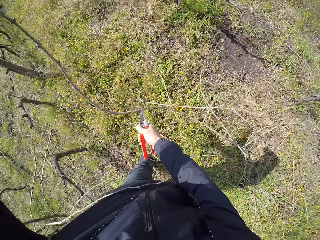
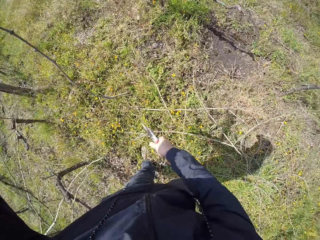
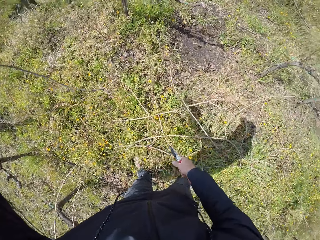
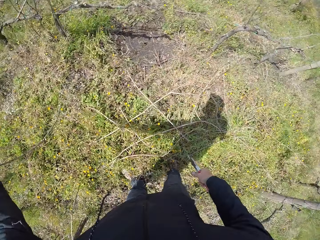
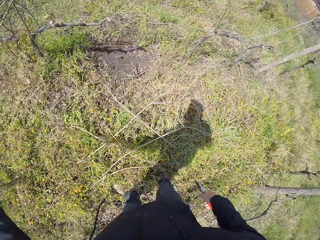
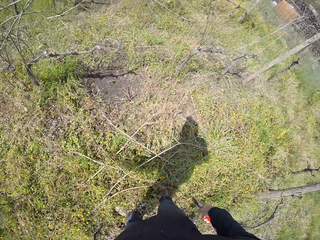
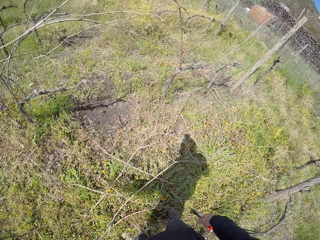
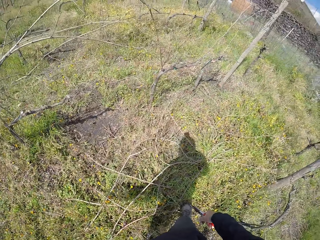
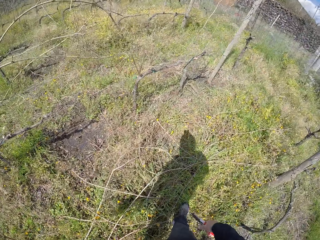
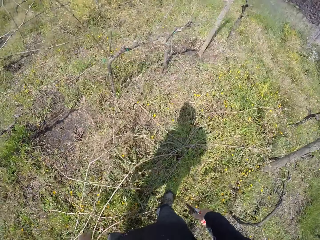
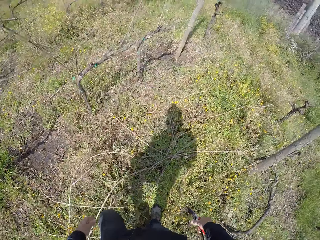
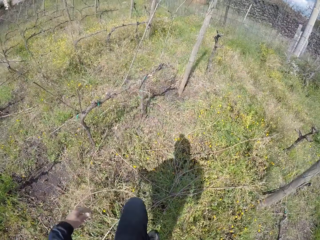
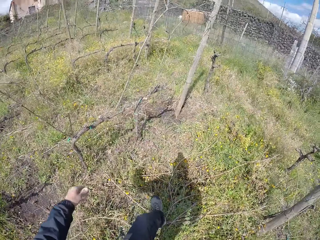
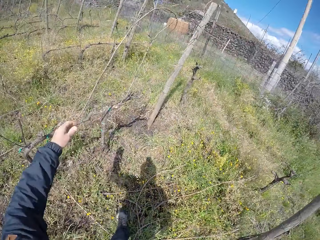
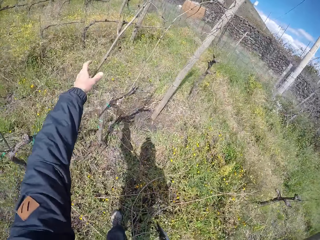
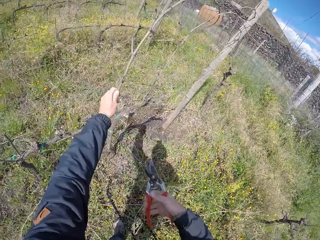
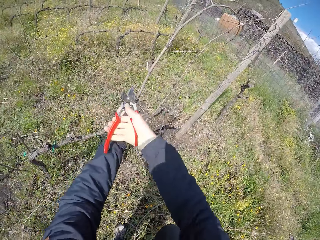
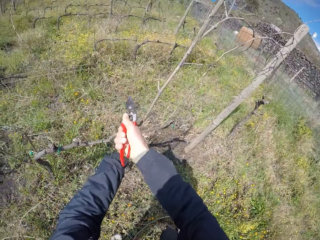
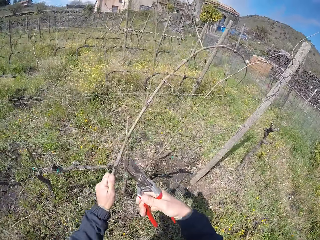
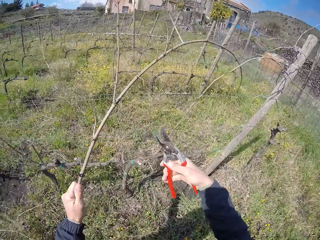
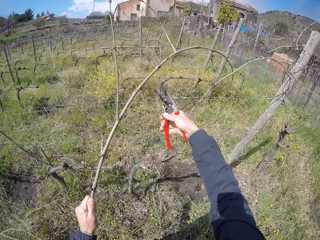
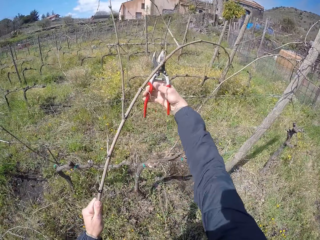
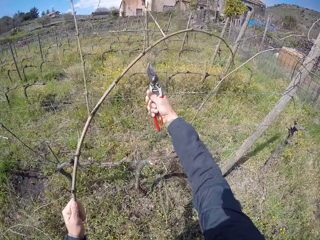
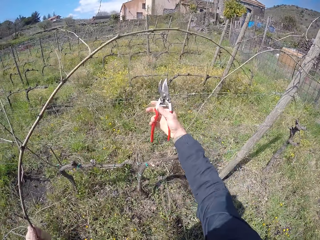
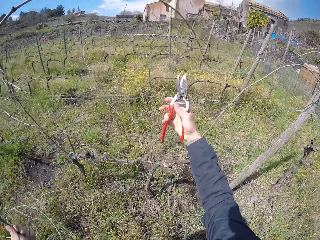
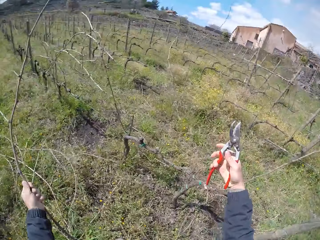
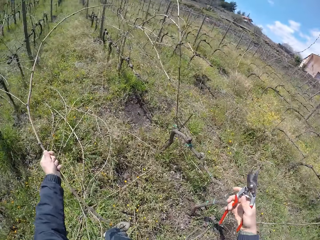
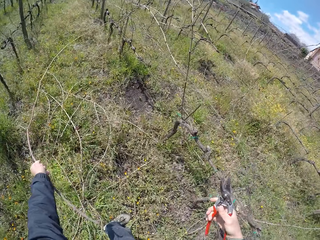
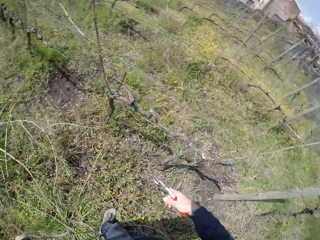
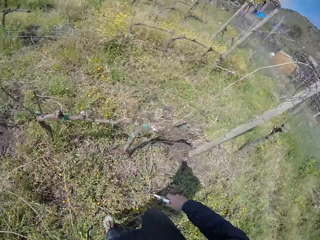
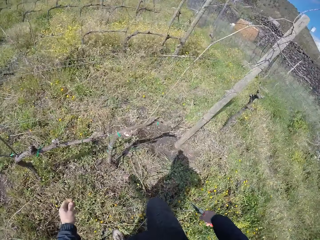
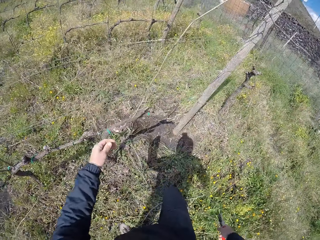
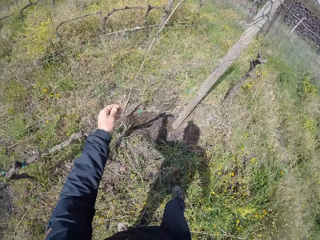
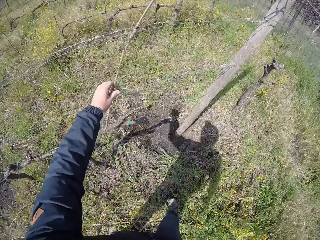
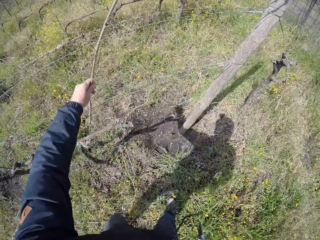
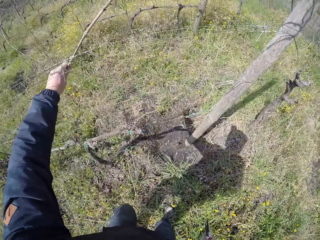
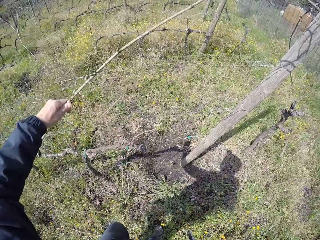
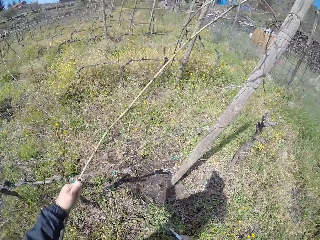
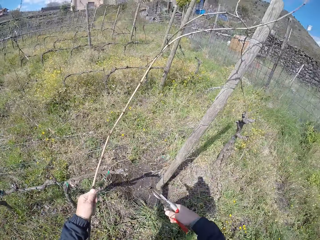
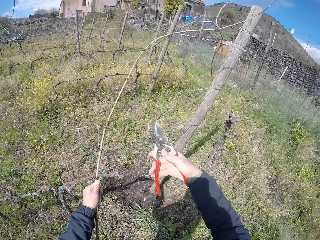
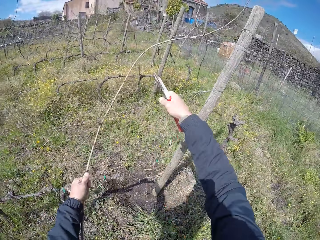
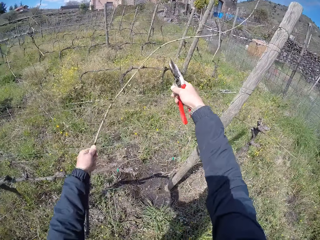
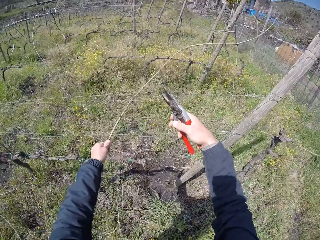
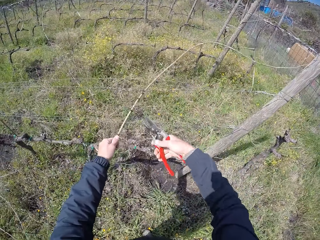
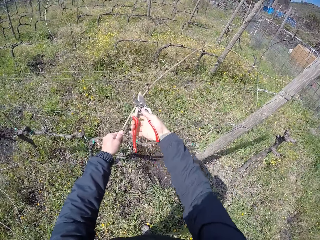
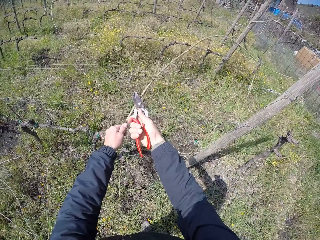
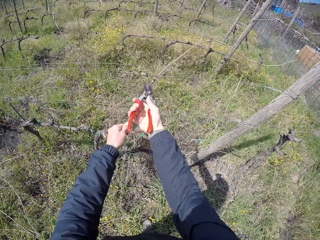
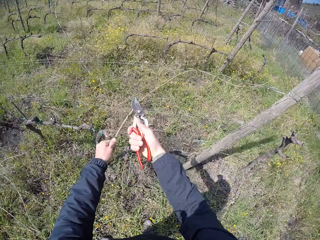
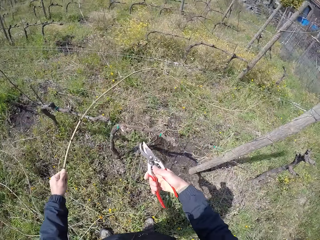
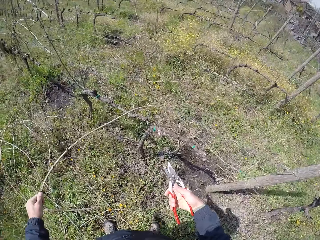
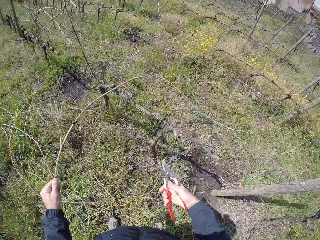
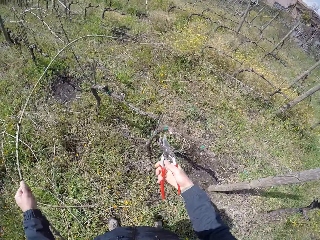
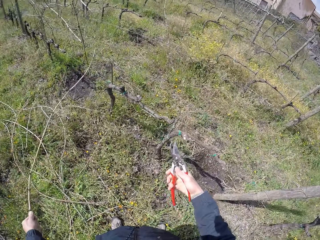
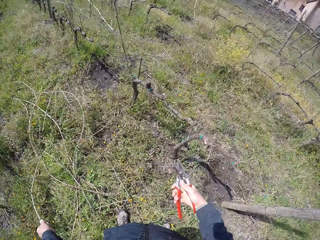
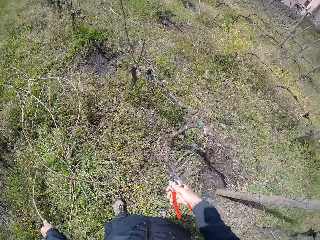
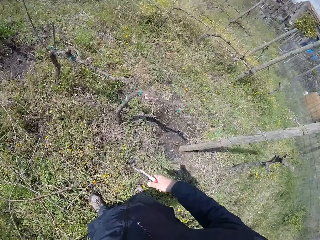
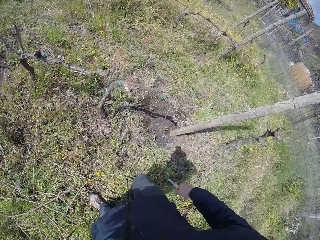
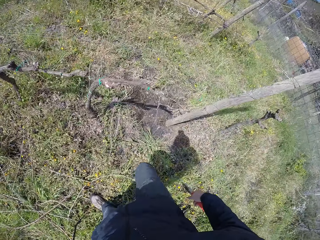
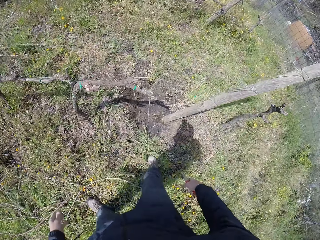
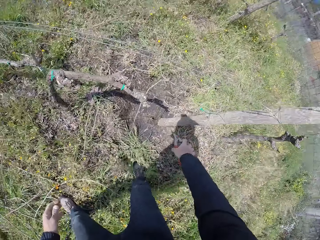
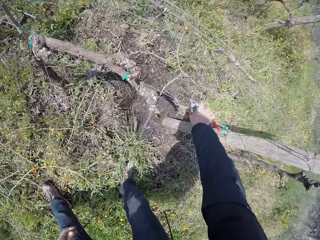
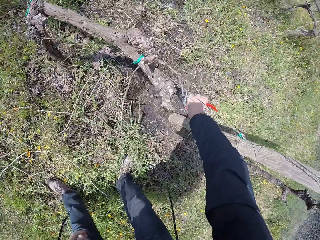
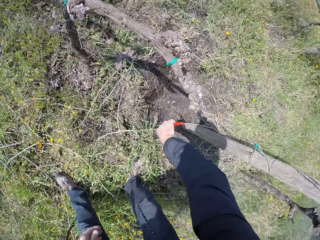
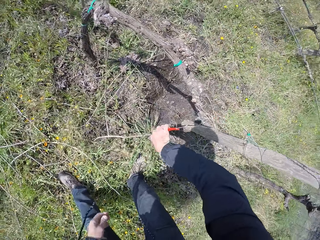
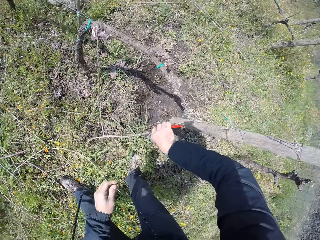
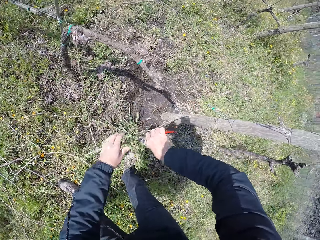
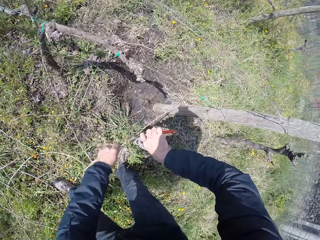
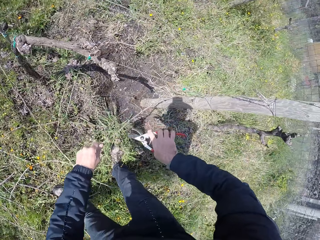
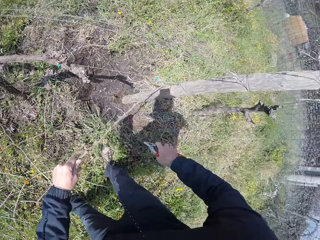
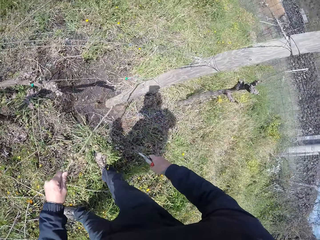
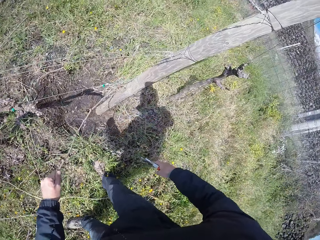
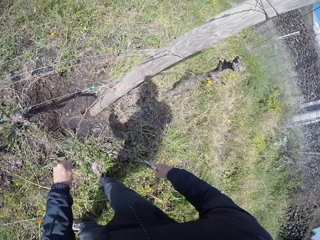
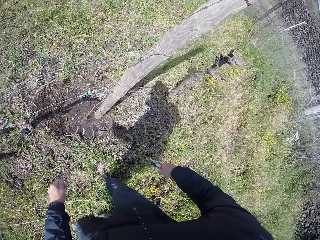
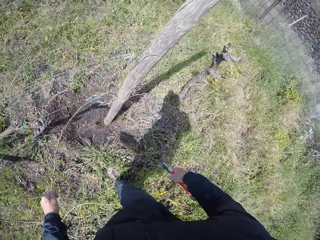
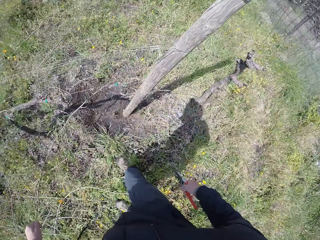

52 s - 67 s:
The camera wearer cuts a twig with the pruning shear. He walks around the field. He holds a twig with his left hand, cuts the twig in his left hand with the pruner in his right hand, and drops the twig in his left hand on the ground. He holds a twig with his left hand and pulls the twig with his hand. He cuts the twig in his left hand with the pruner in his right hand and drops the twig in his left hand on the ground. He picks a twig with the pruning shear. He pulls a twig from the wired fence with his left hand and the pruner in his right hand. He places the twig on the other hand.

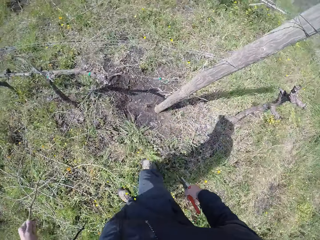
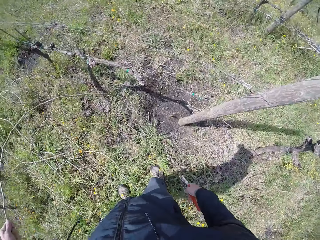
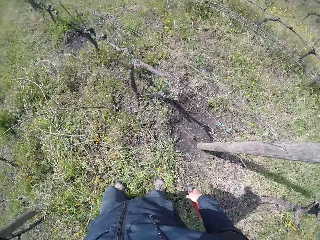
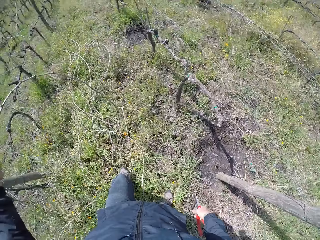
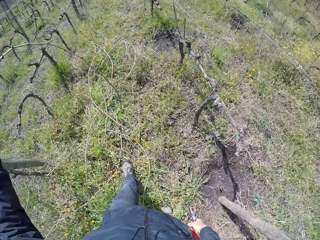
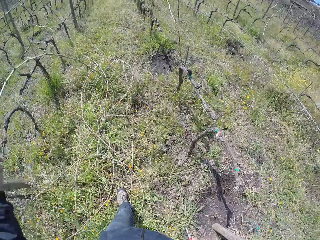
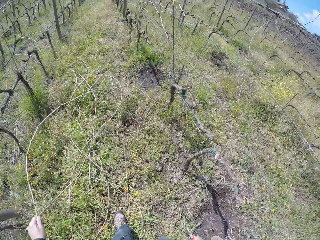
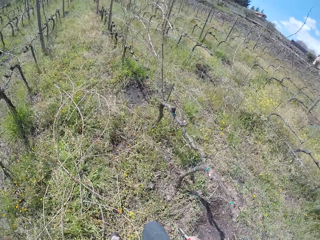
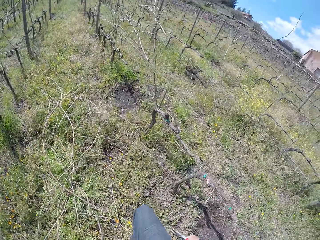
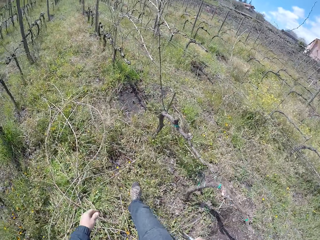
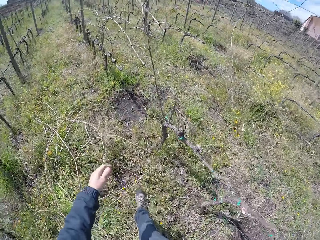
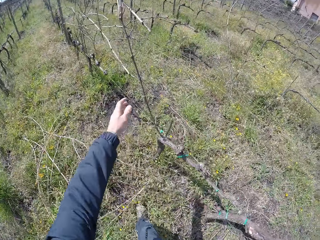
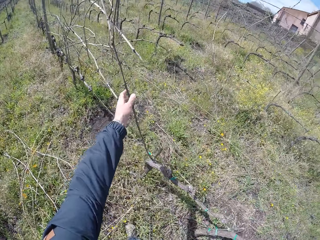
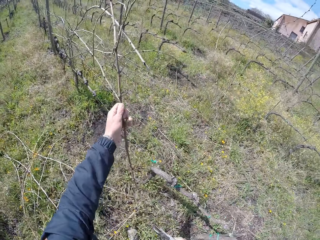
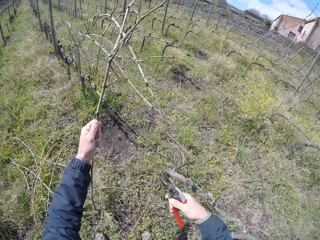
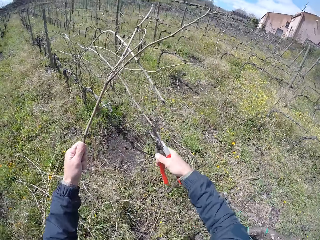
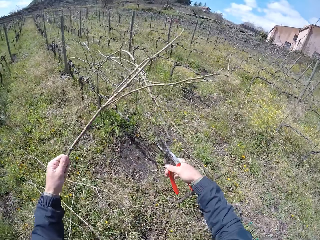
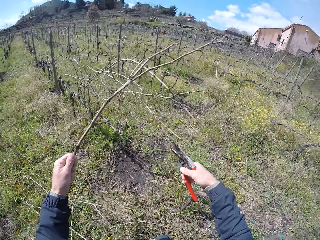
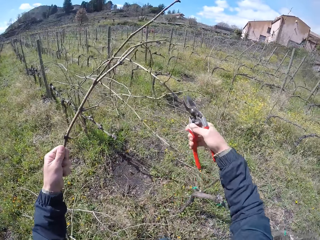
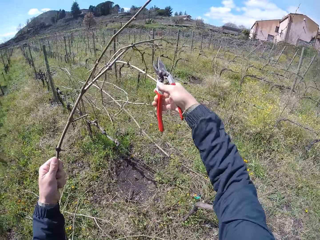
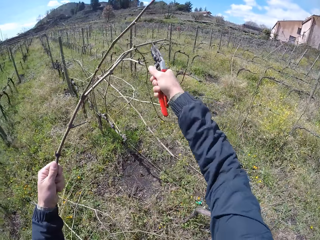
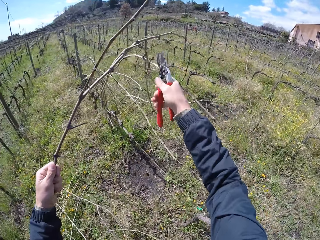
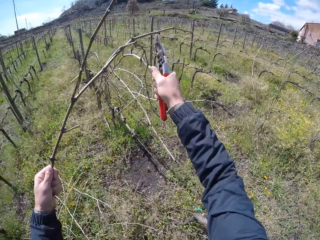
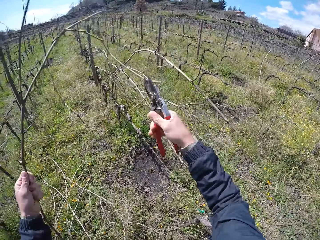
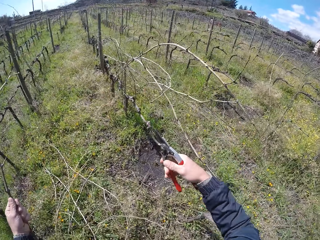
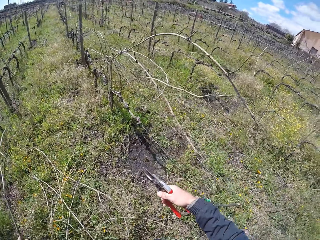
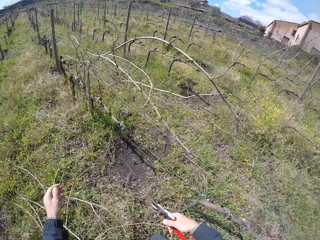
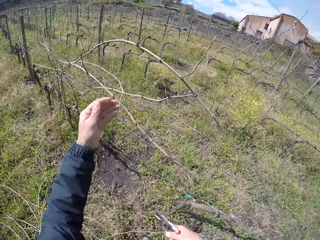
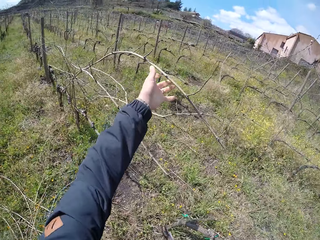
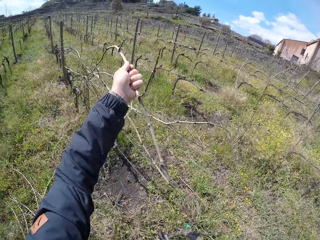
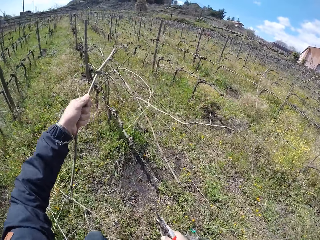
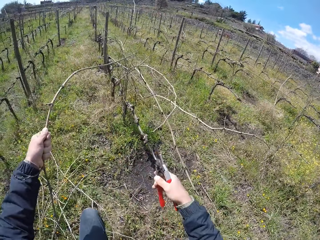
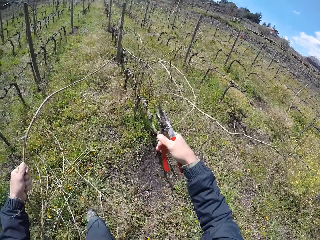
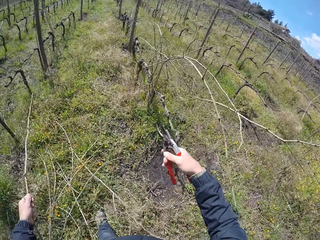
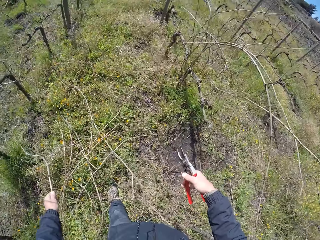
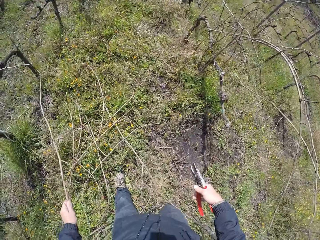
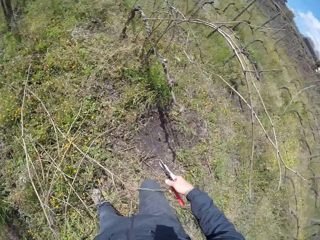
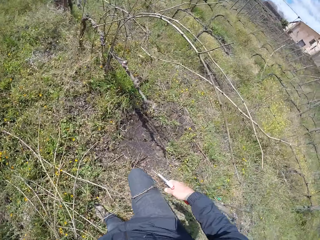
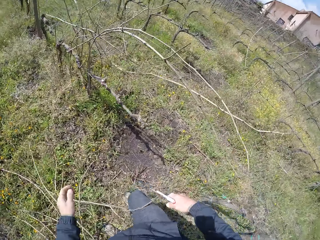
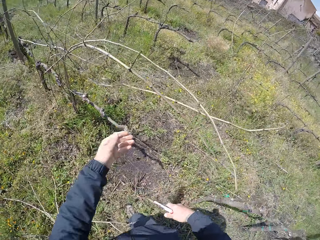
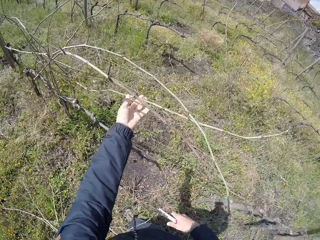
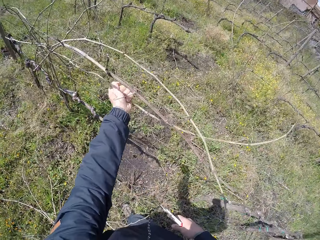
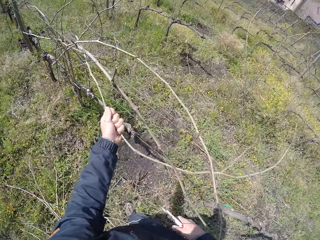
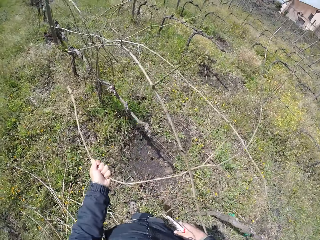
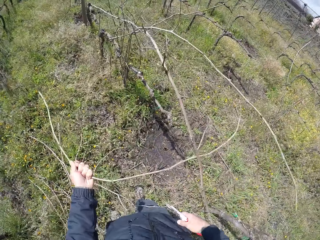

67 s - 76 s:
The camera wearer drops the twig in his left hand on the ground. He pulls a twig with his left hand. He picks a twig with the pruning shear. He cuts the twig in his left hand with the pruner in his right hand and drops the twig in his left hand on the ground. He pulls a twig with his left hand and places the twig in his left hand on the ground. He pulls a twig with his left hand.
